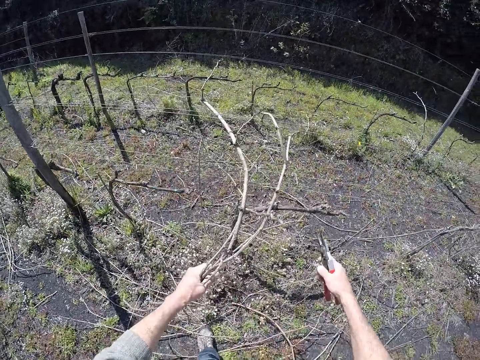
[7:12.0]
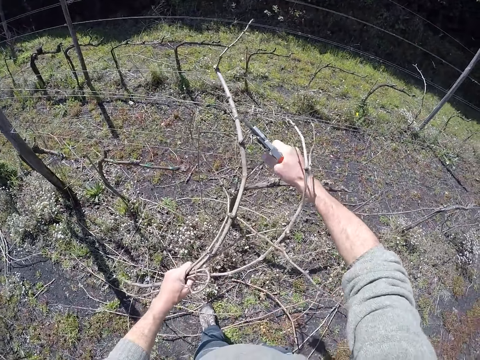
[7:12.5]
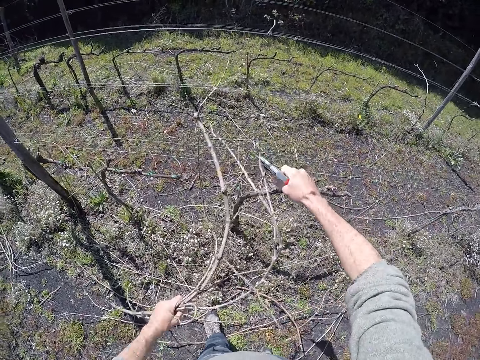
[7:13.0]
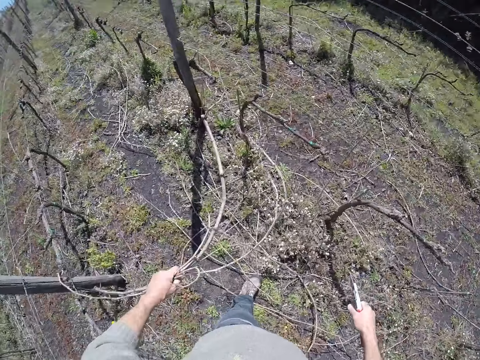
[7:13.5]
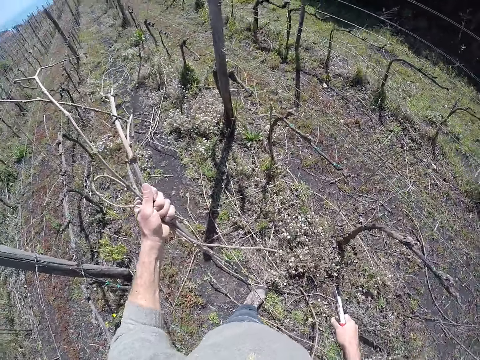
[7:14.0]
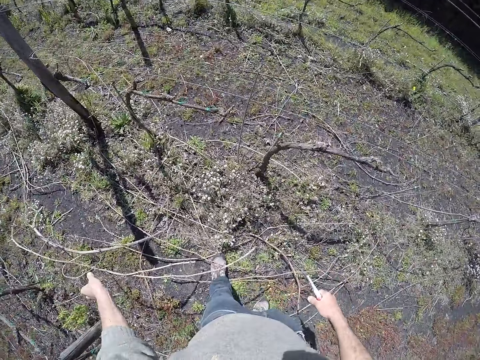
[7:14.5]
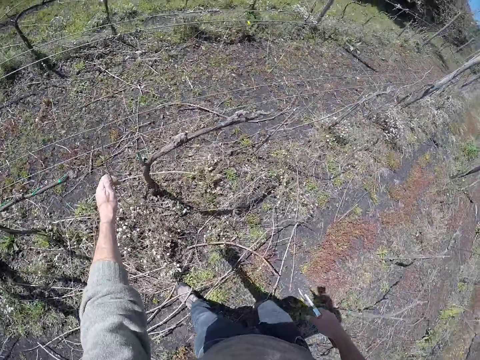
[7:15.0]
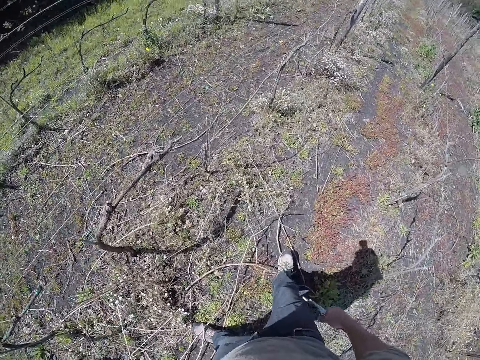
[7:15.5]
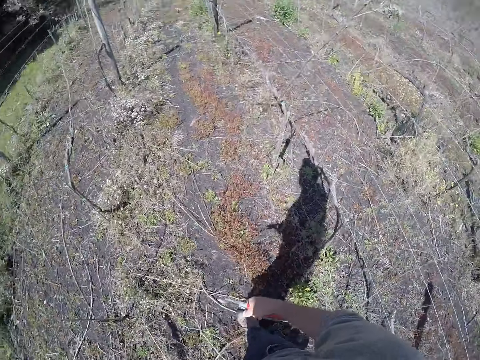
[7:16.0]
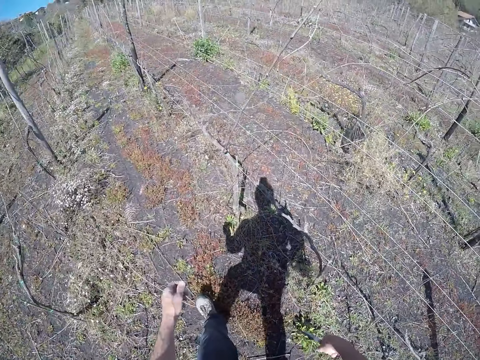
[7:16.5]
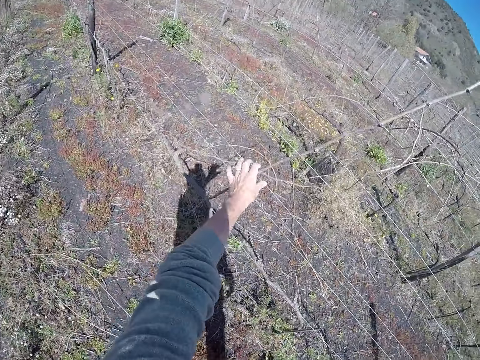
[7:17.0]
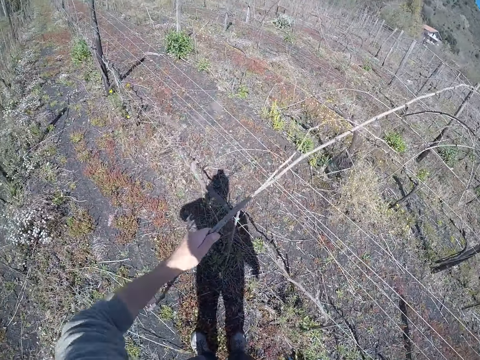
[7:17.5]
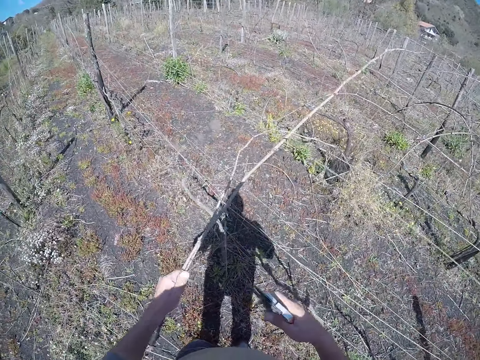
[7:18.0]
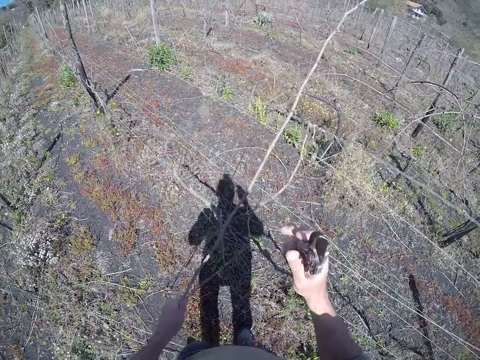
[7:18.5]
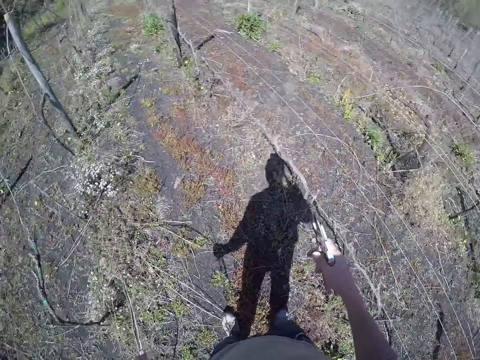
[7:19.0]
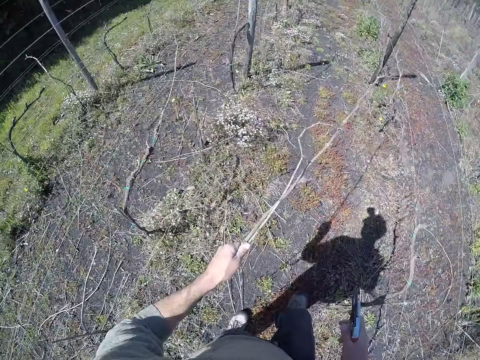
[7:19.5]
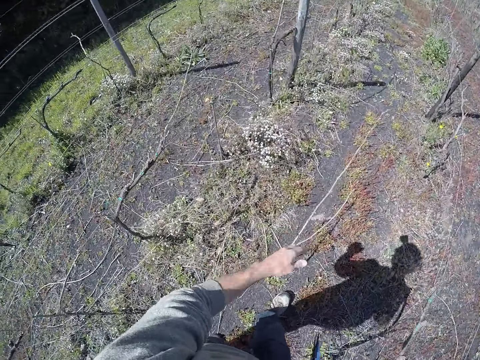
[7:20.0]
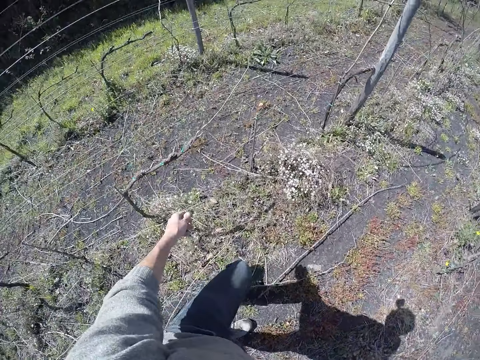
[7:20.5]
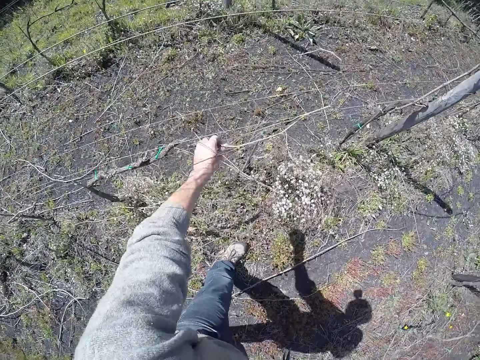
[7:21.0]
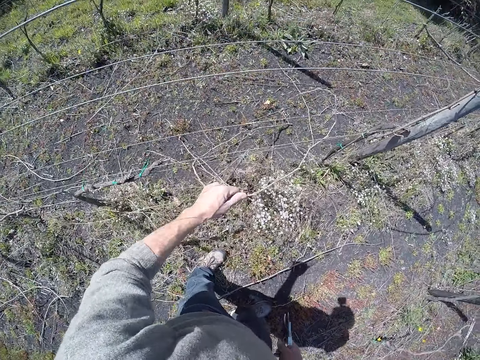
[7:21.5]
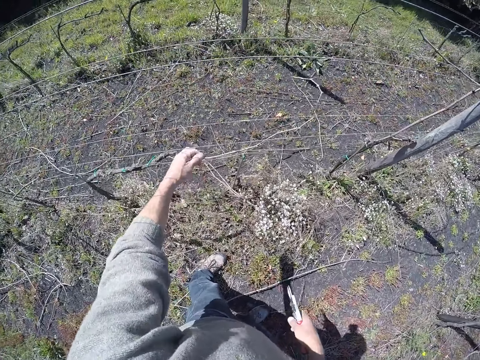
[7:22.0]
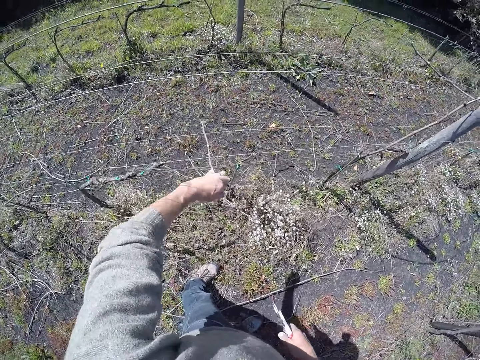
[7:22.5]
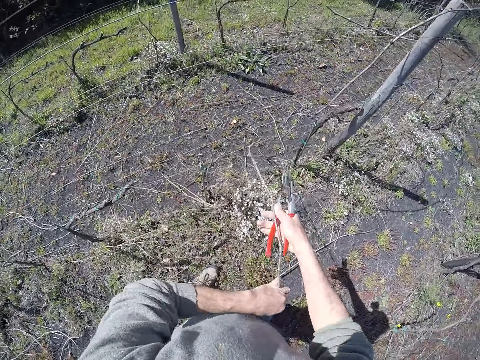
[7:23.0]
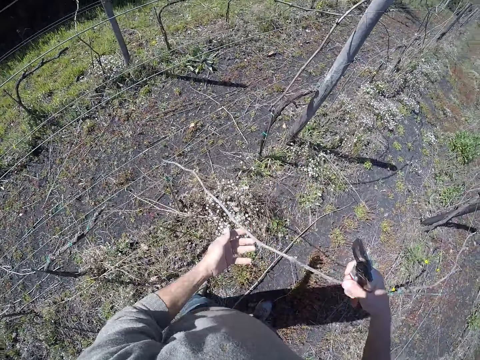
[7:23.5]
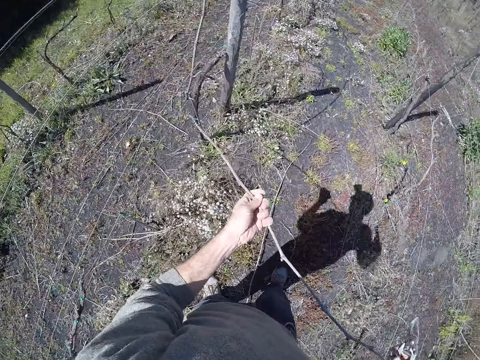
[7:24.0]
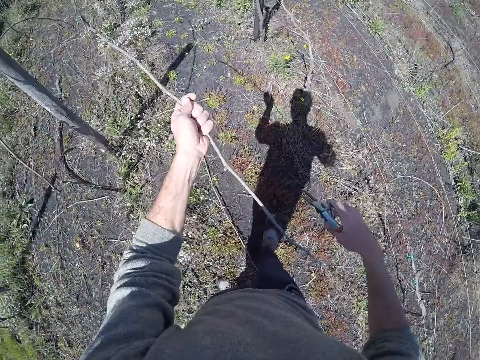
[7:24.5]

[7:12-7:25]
The camera wearer cuts the twigs with the pliers in his right hand. He drops the twigs in his left hand on the ground. He moves the stem. He pulls some twigs from the barbed wire with his left hand. He drops the twigs in his left hand on the ground. He pulls some twigs from the barbed wire with his left hand. He pulls the twig from the barbed wire with both hands.

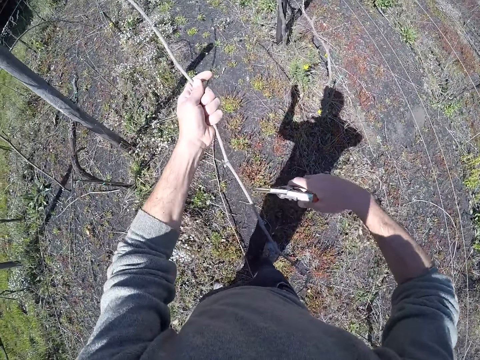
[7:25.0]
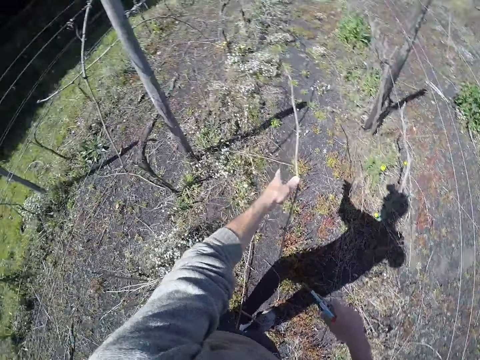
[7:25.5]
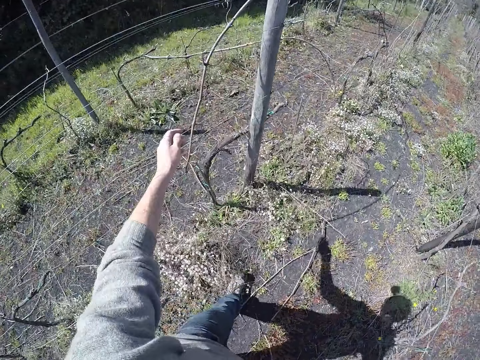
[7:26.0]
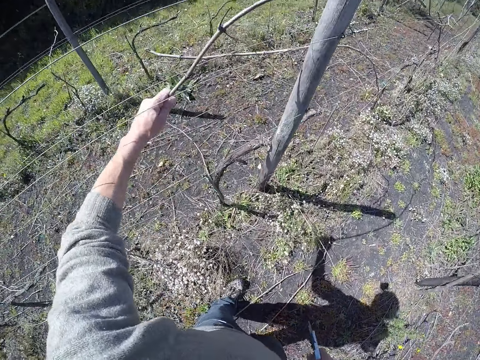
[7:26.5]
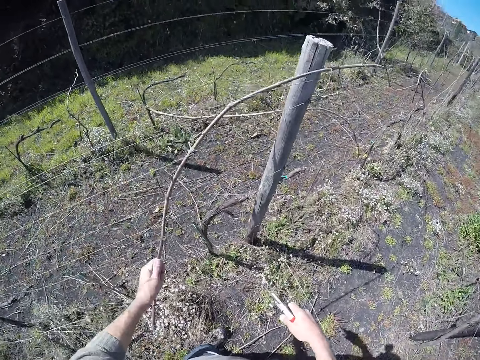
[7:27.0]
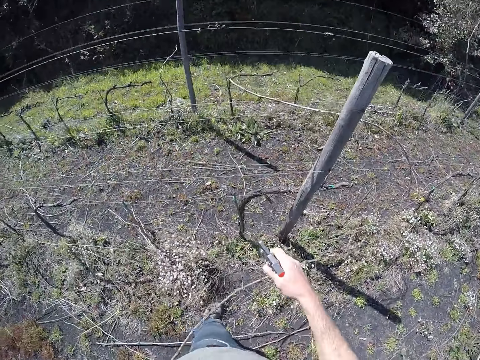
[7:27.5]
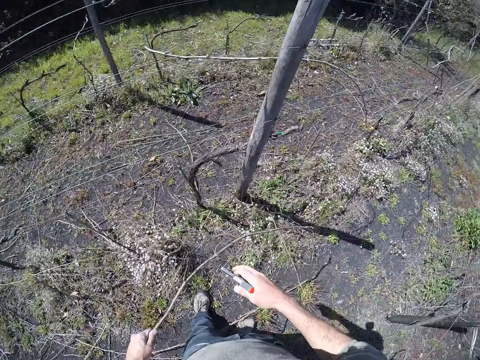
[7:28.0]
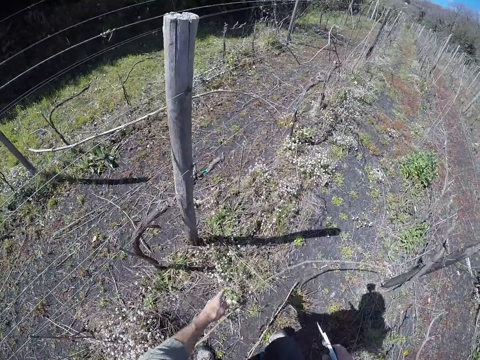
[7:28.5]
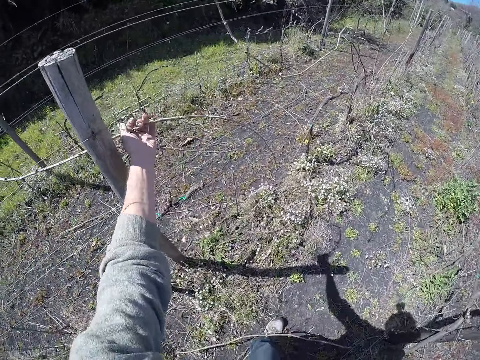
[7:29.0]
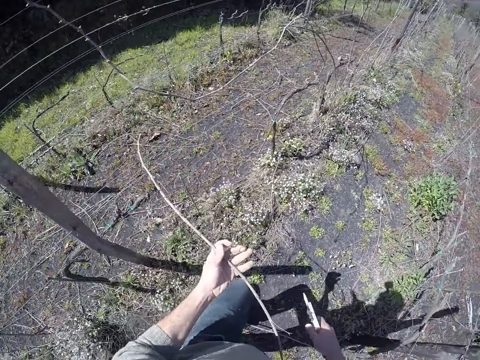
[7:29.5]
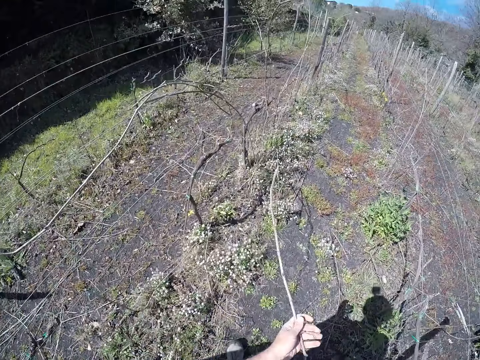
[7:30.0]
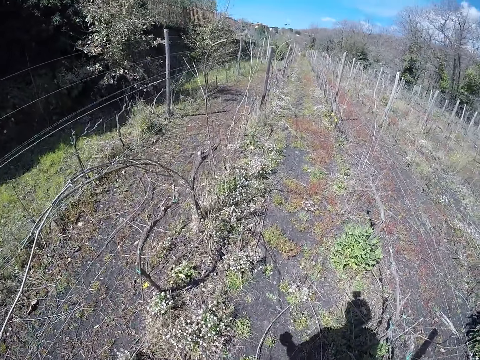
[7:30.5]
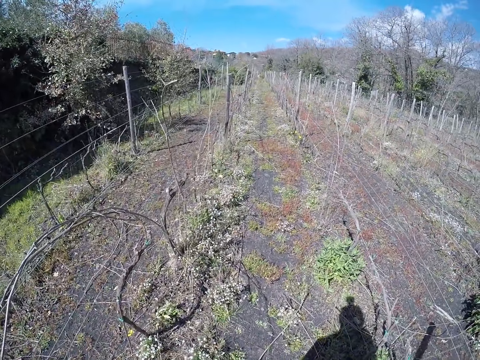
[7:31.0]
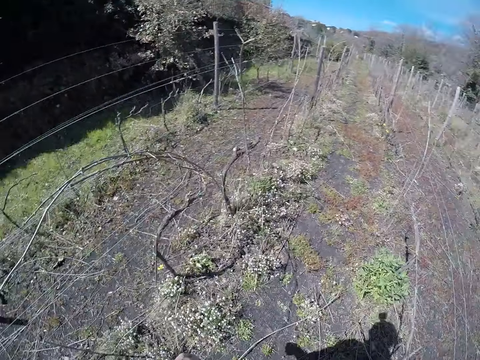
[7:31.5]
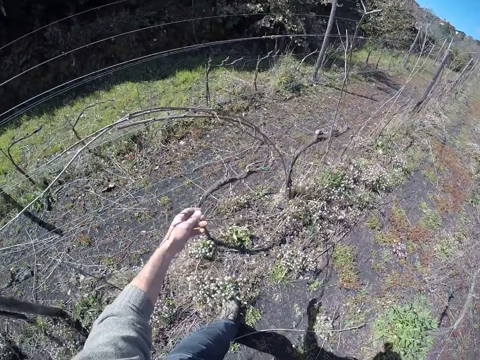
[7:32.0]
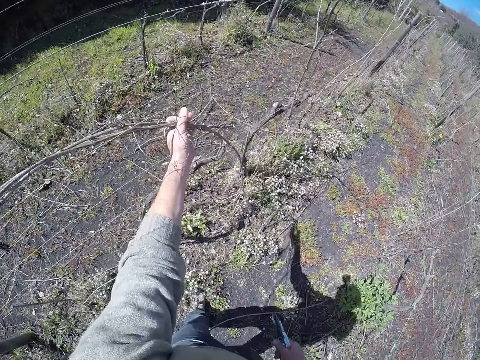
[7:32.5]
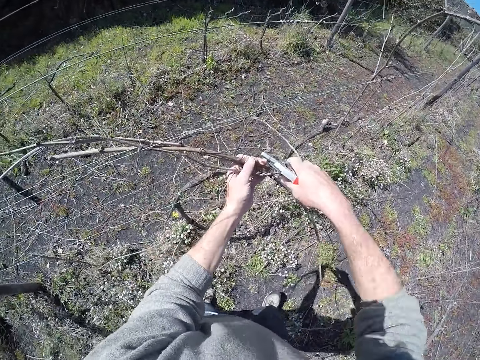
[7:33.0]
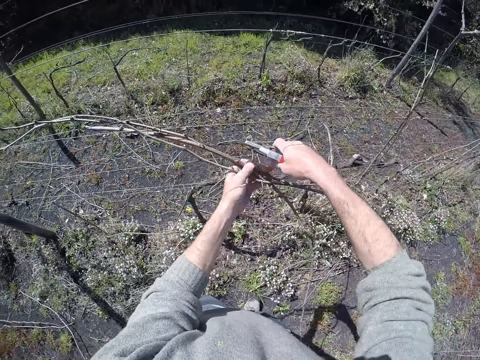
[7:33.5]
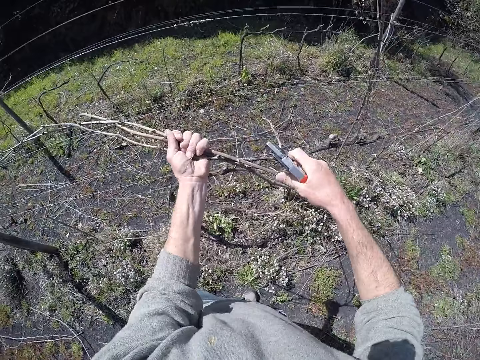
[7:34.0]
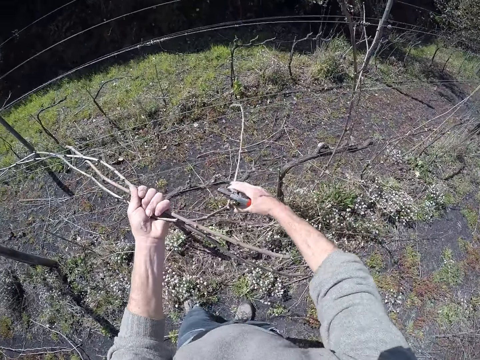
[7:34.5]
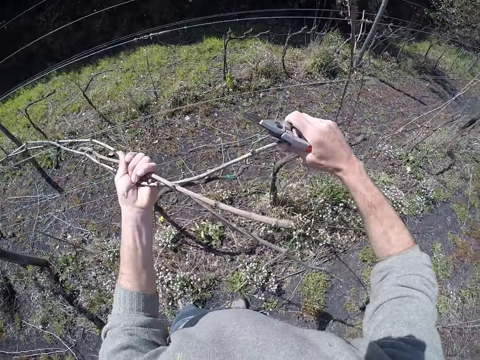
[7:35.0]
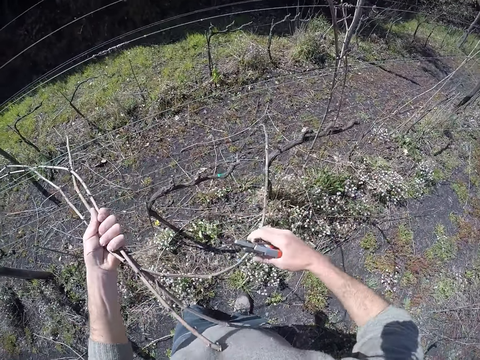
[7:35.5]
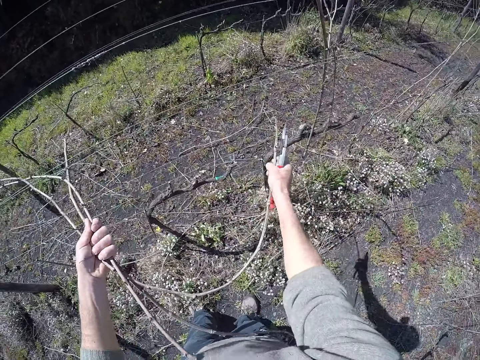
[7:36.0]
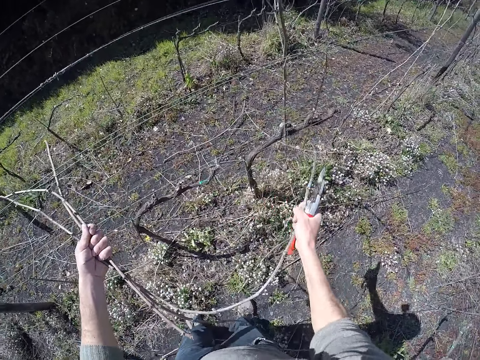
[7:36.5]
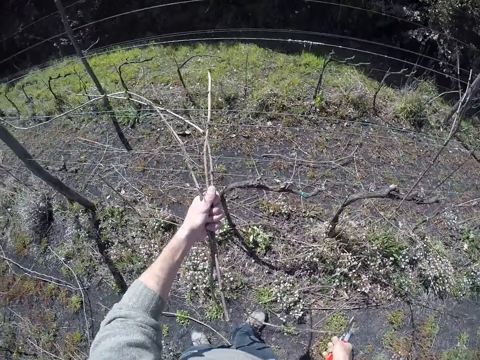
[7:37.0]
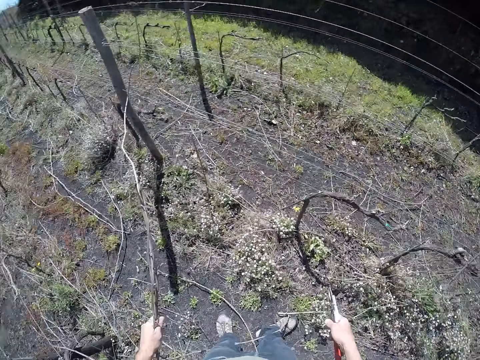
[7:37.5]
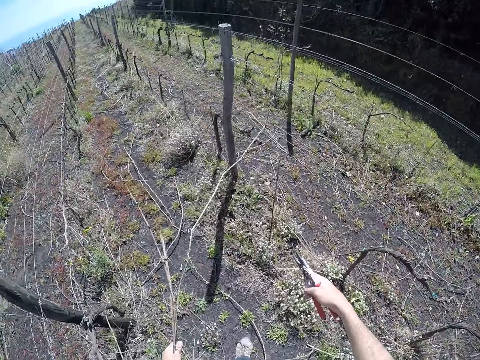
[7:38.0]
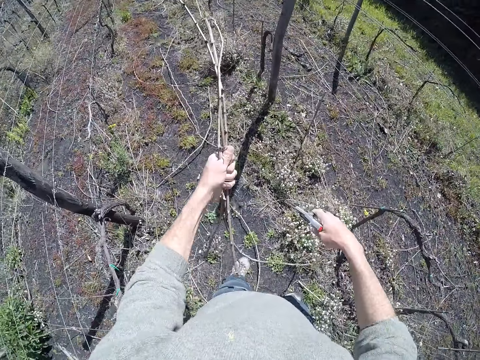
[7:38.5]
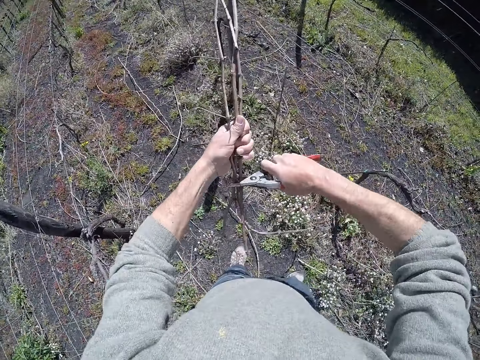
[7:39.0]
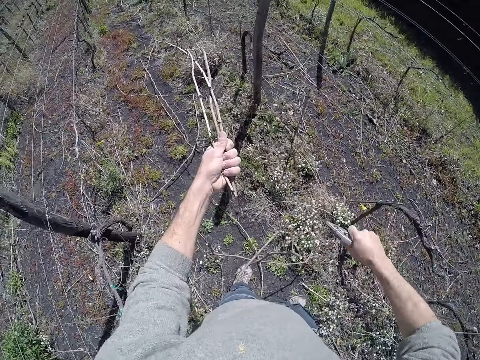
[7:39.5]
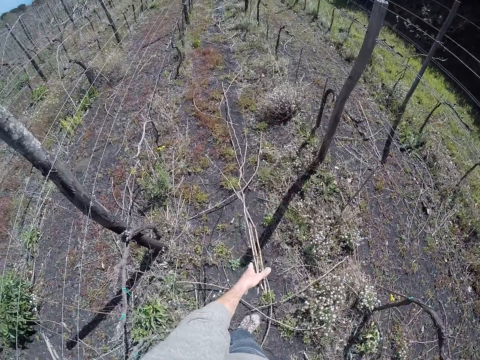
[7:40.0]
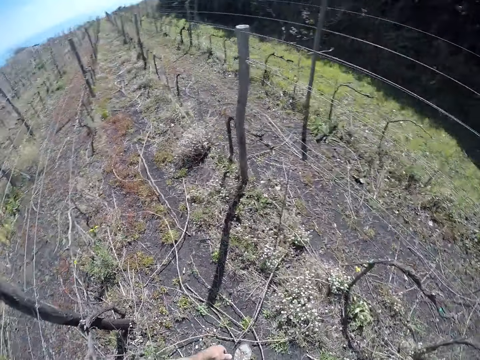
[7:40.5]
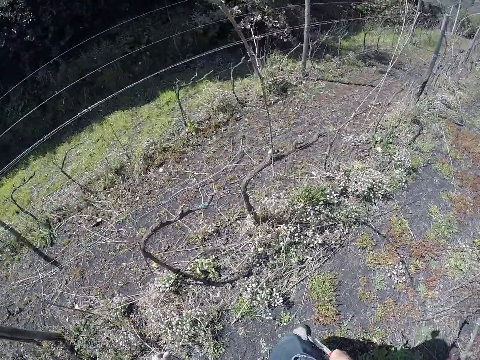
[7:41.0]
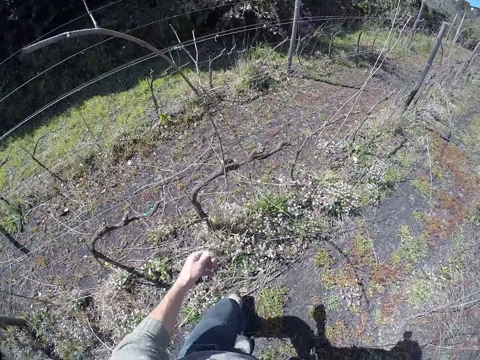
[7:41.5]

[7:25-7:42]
The camera wearer cuts the twig with the plier in his right hand. He drops the twig in his left hand on the ground. He pulls a twig from the barbed wire with his left hand. He moves the stem. He drops the twig in his left hand on the ground. He pulls a twig from the barbed wire with his left hand. He drops the twig in his left hand on the ground. He pulls some twigs from the barbed wire with his left hand. He cuts the stem. He pulls the twigs from the barbed wire with both hands. He moves the stem. He cuts the twigs with the plier in his right hand. He drops the twigs in his left hand on the ground.
